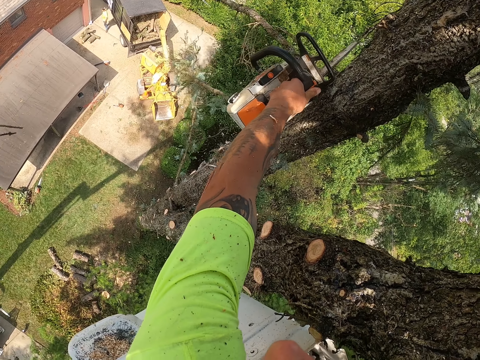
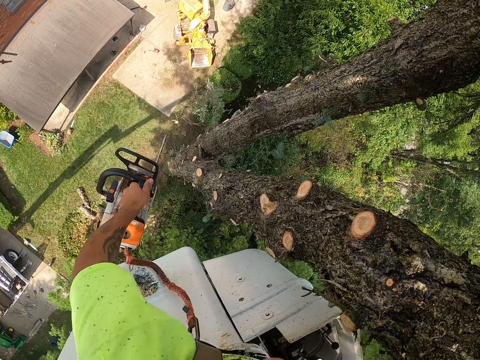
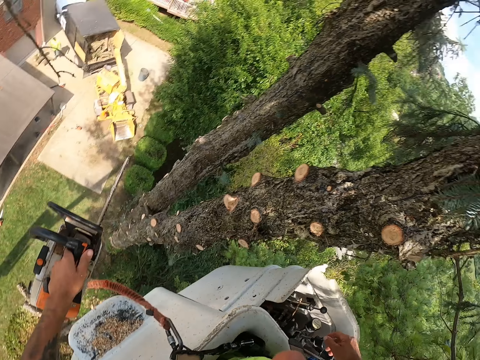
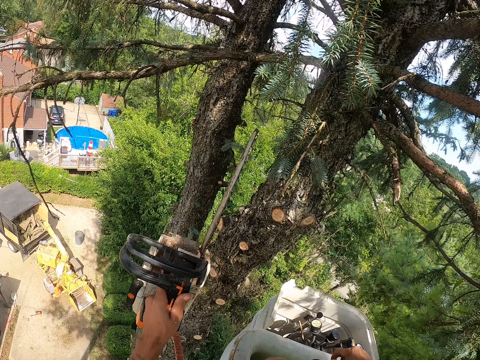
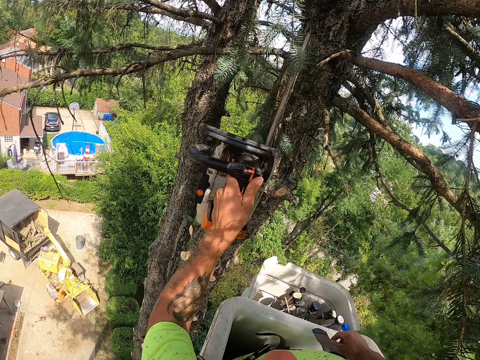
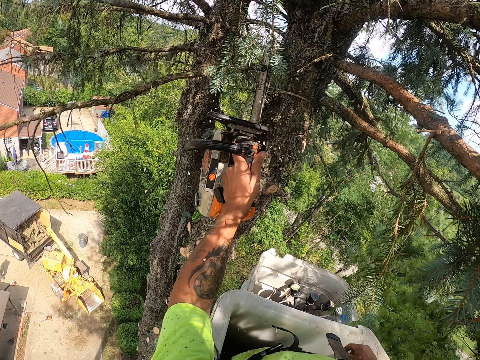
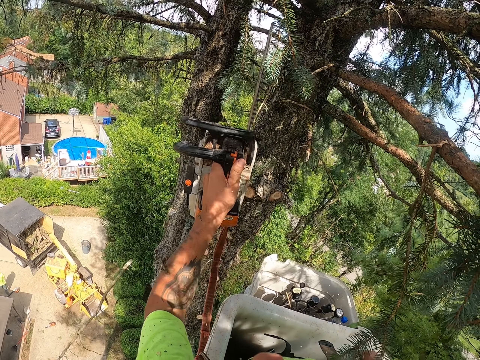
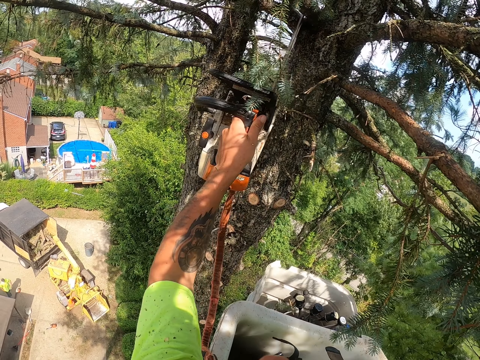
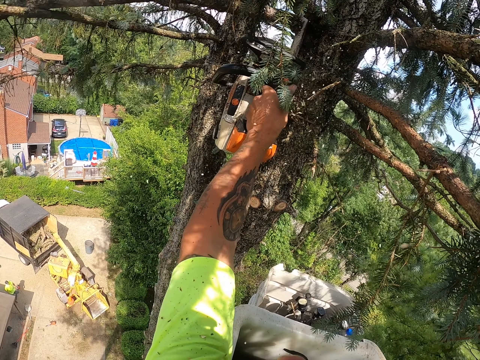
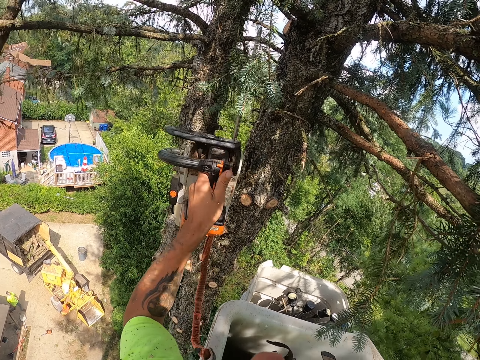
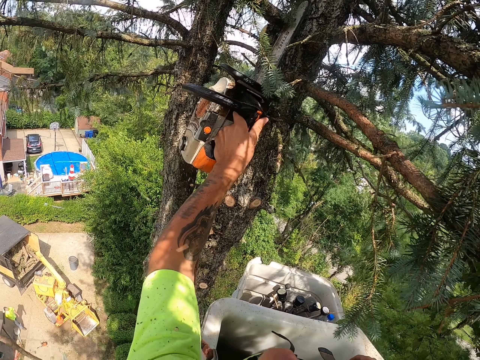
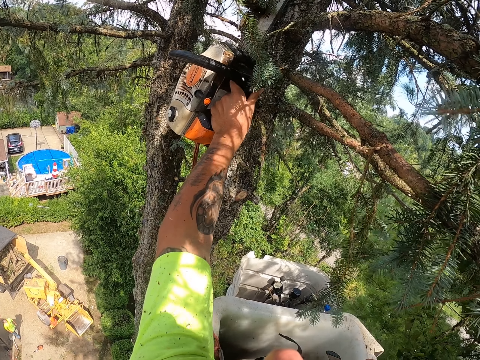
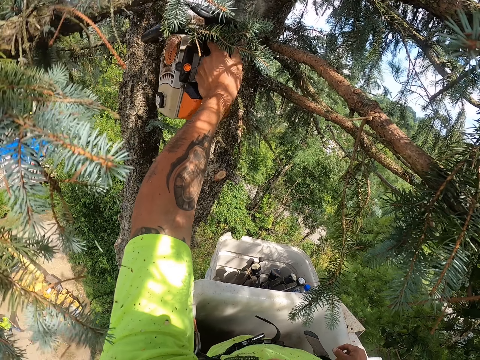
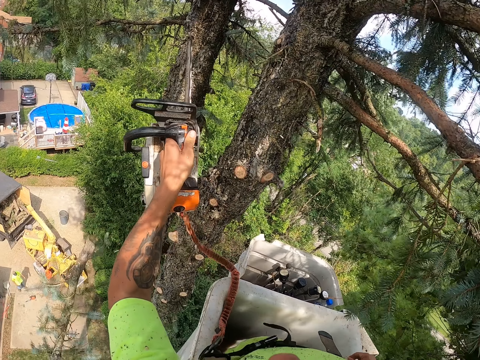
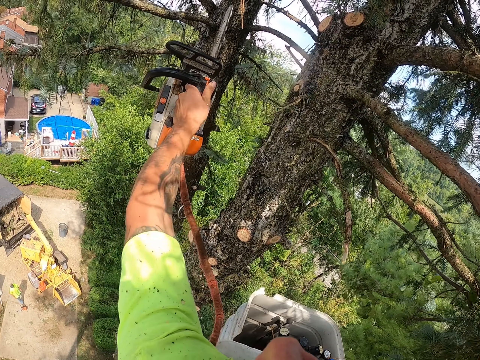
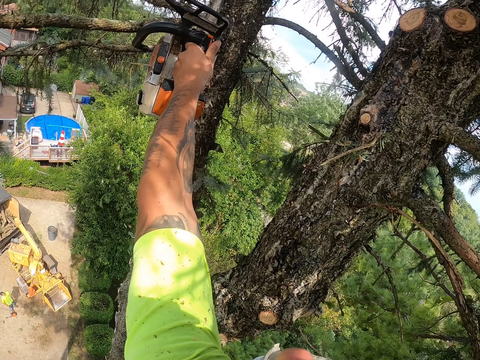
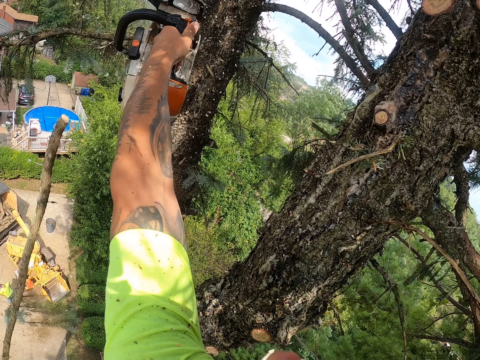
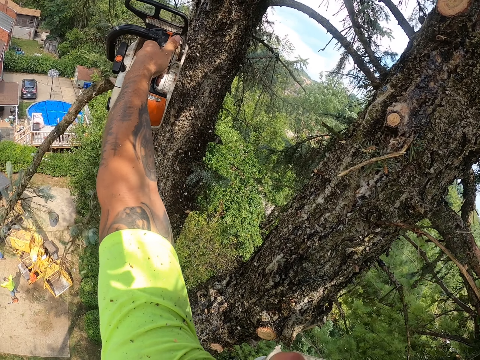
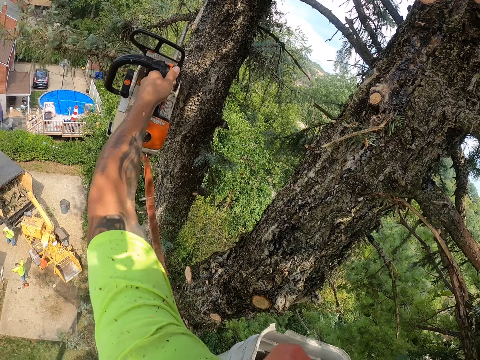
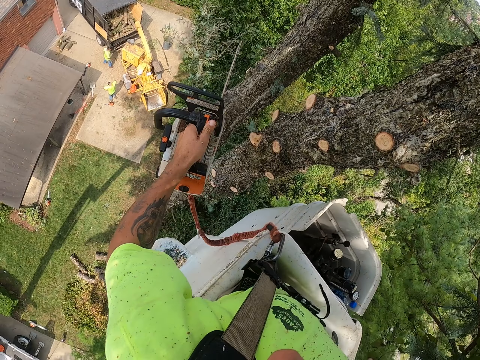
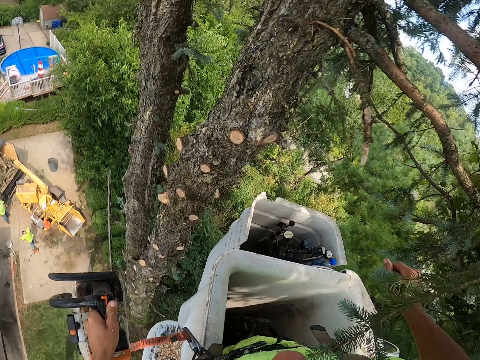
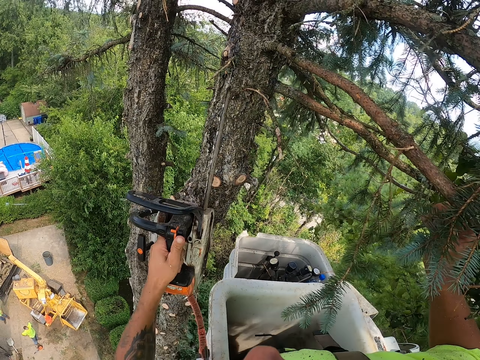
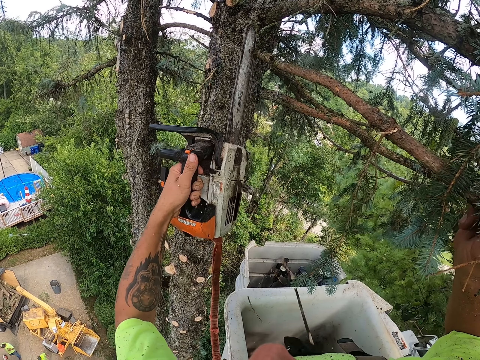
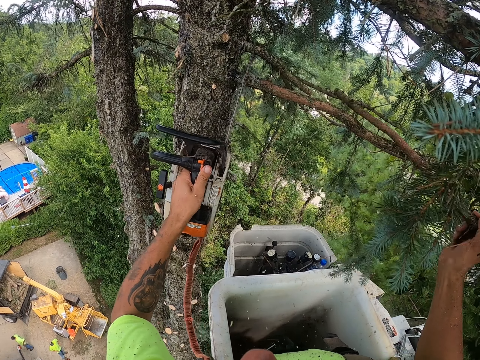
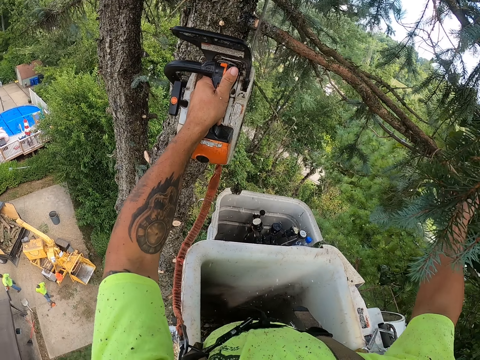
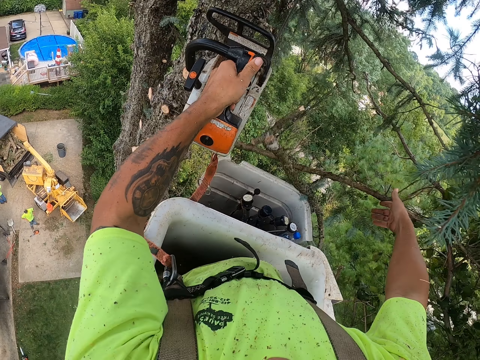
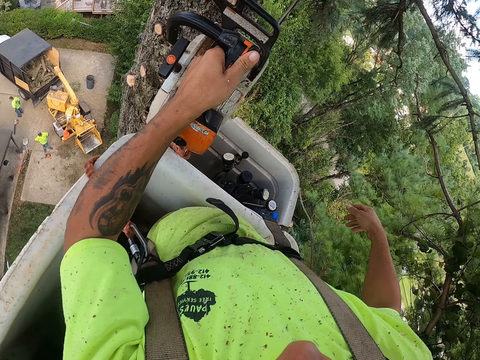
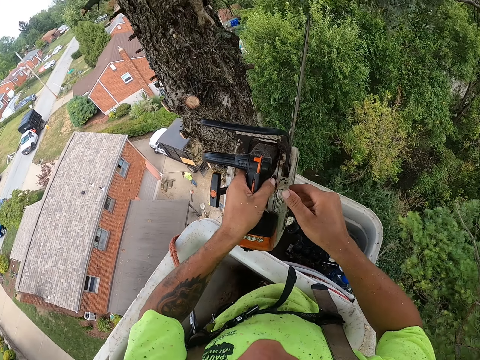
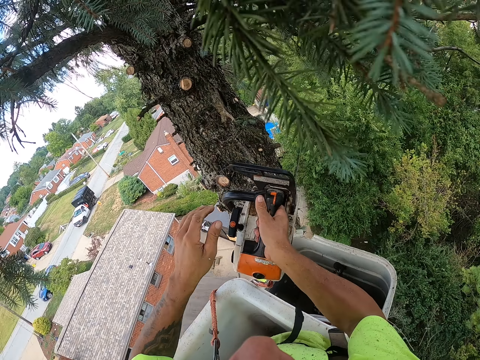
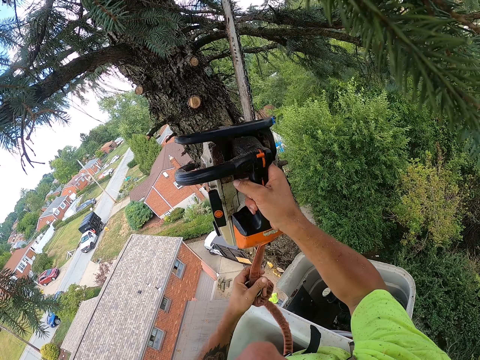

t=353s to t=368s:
The camera wearer looks around. He cuts a tree branch with the chainsaw in his left hand. He does so repeatedly. He looks around. He cuts a tree branch with the chainsaw in his left hand. He does so again. He looks around. He passes the chainsaw to his right hand.

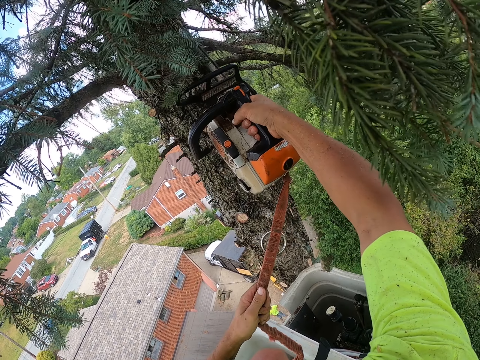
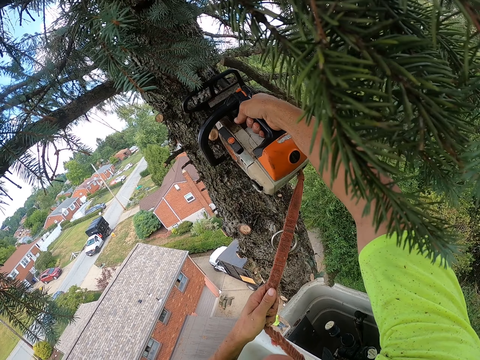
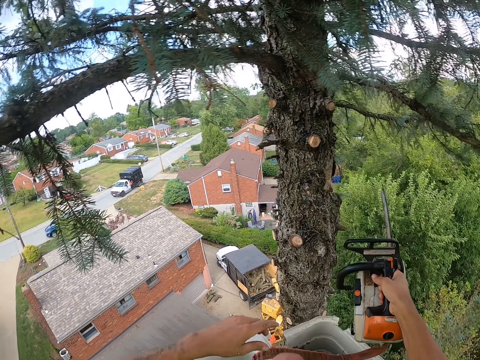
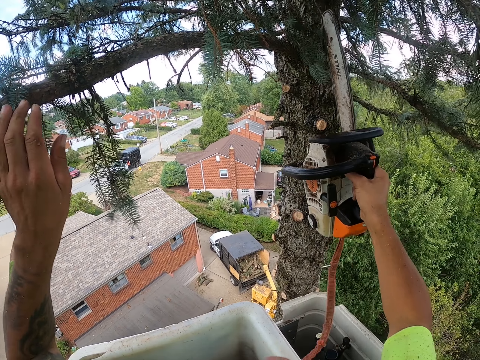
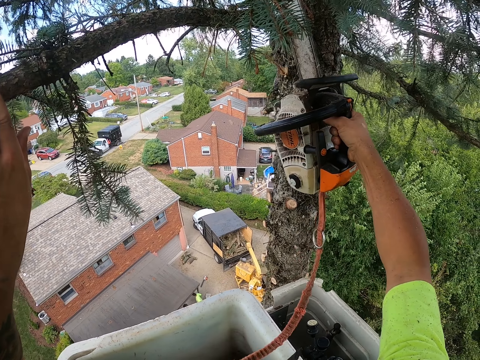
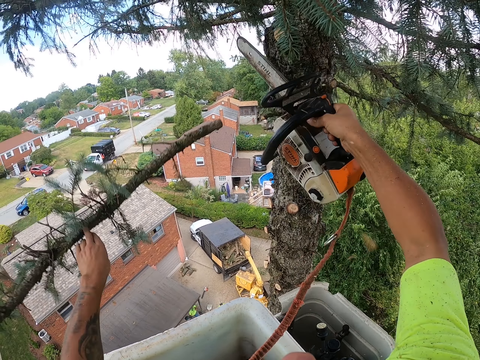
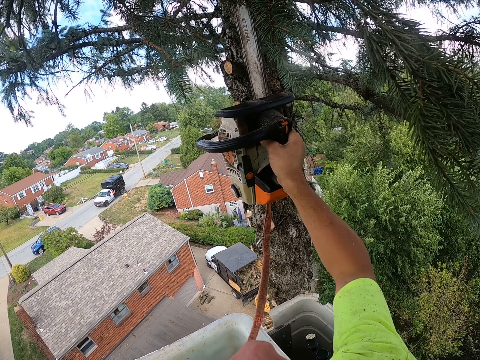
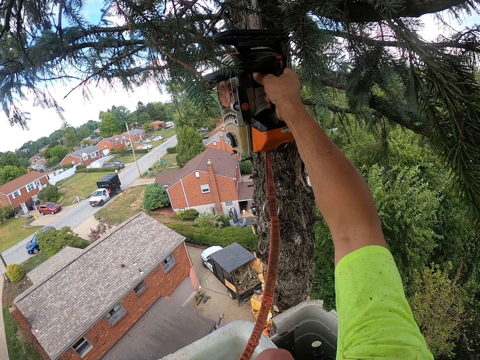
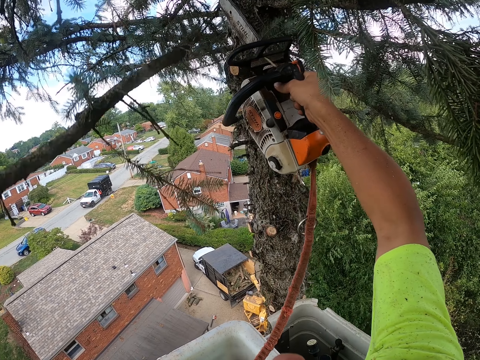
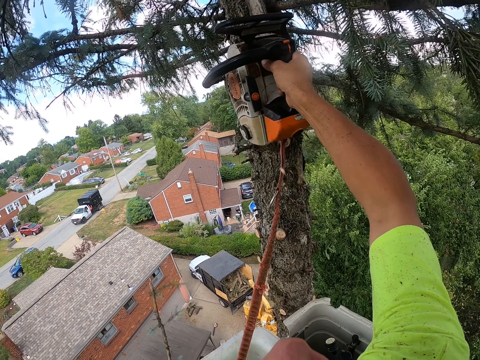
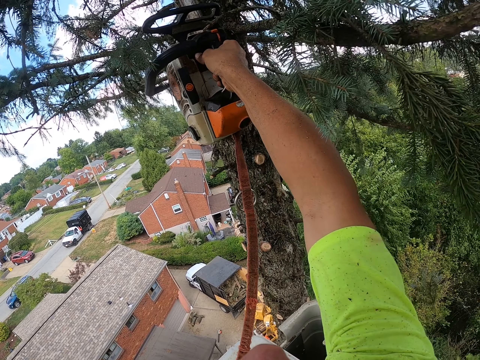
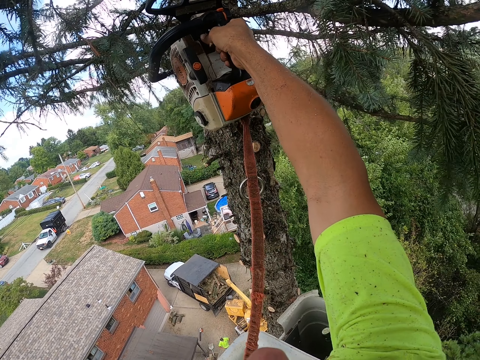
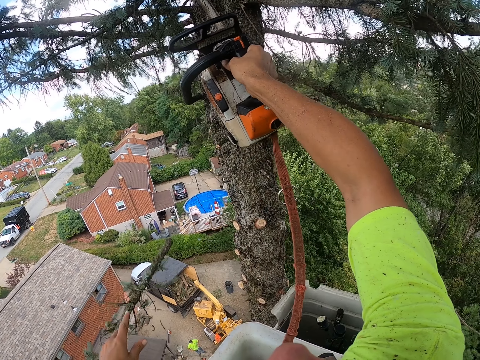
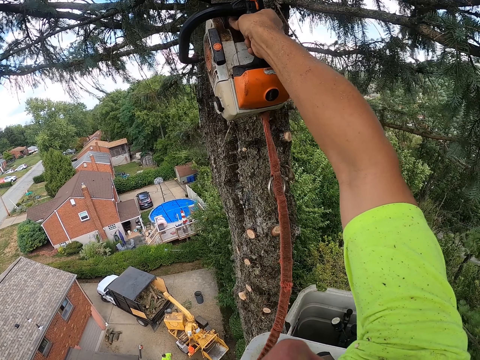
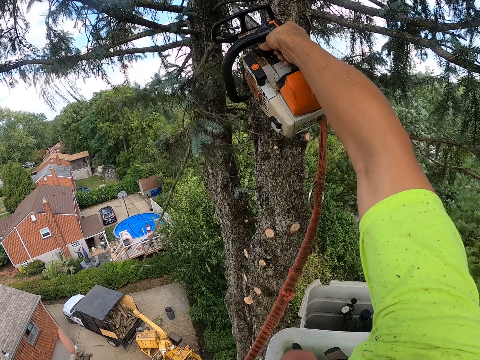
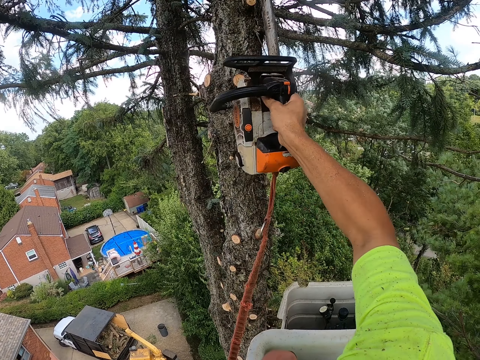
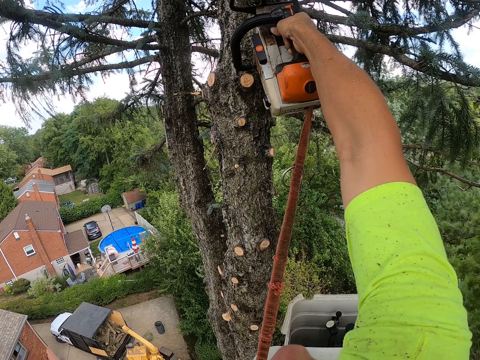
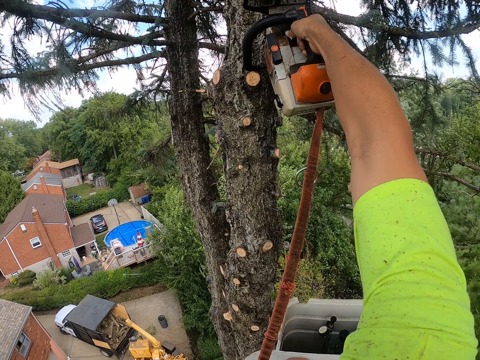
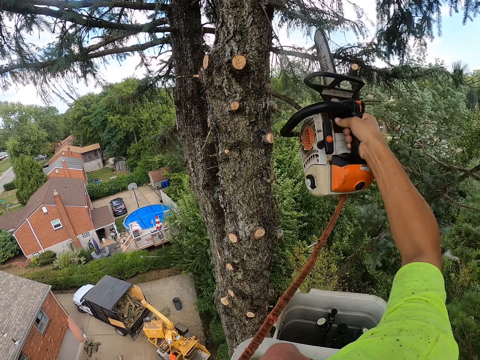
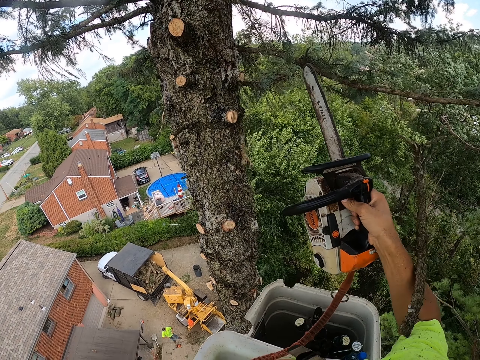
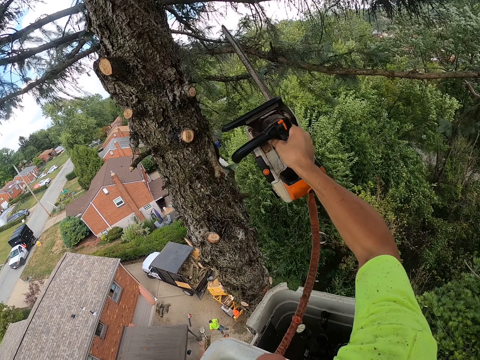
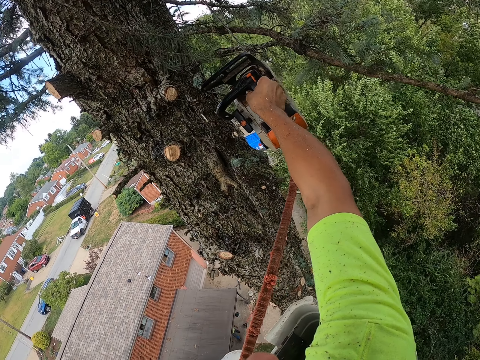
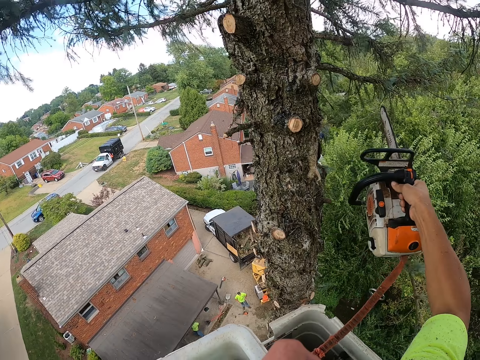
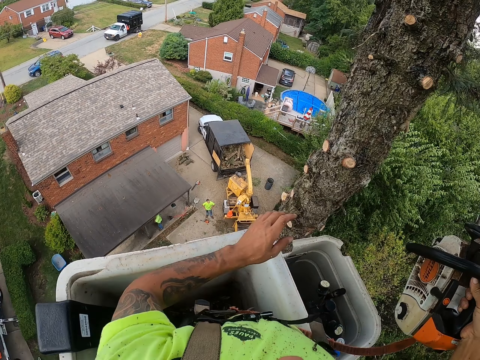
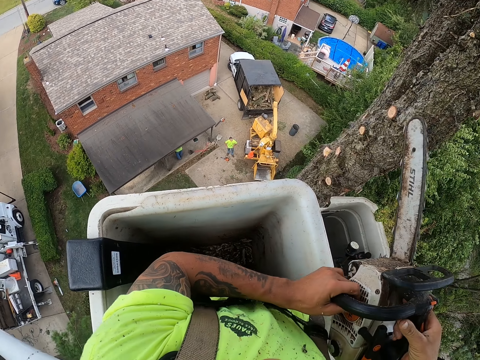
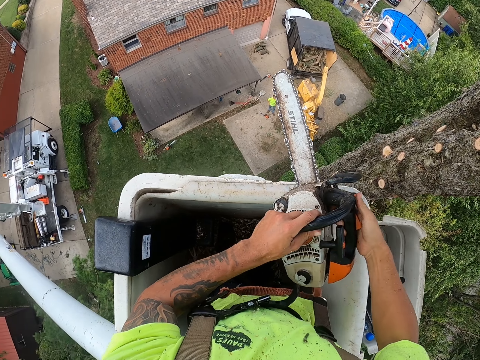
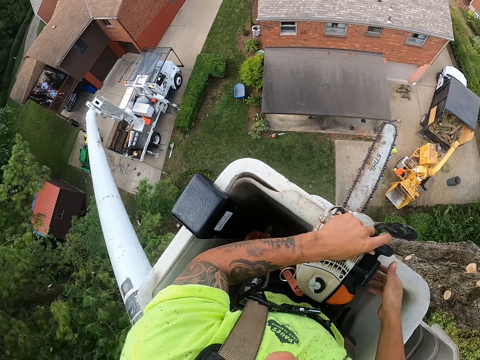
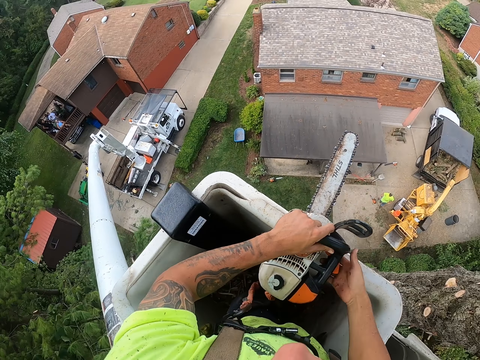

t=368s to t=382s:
The camera wearer cuts a tree branch with the chainsaw in his right hand. He grabs a tree branch with his left hand. He touches the branch. He cuts the tree branch with the chainsaw in his right hand. He cuts a tree branch with the chainsaw in his right hand. He does so again. He prunes the tree. He cuts a tree branch with the chainsaw in his right hand. He does so repeatedly. He passes the chainsaw to his left hand. He holds the power saw with both hands.
